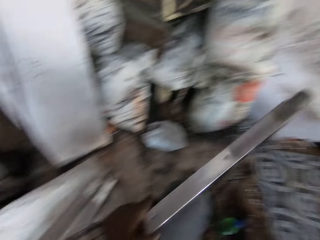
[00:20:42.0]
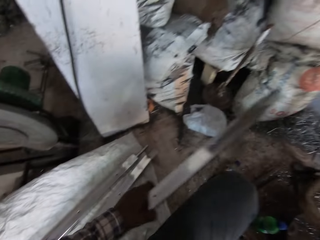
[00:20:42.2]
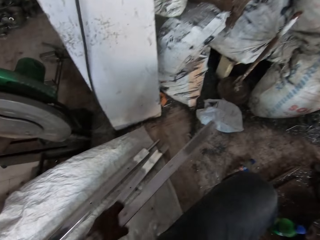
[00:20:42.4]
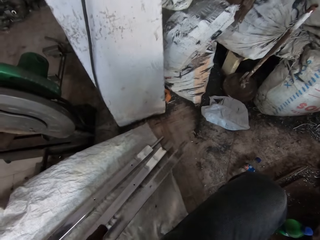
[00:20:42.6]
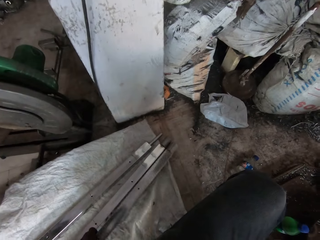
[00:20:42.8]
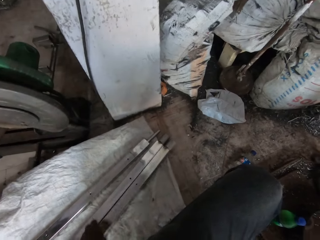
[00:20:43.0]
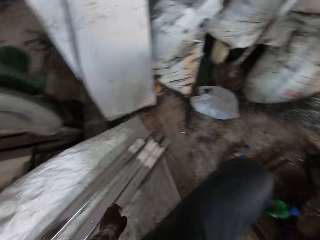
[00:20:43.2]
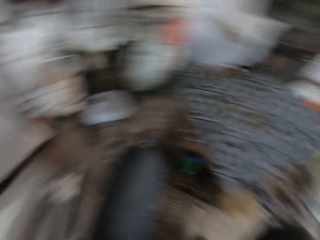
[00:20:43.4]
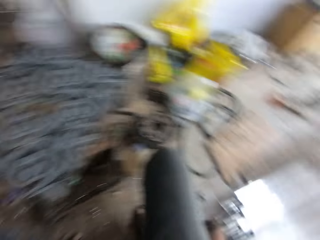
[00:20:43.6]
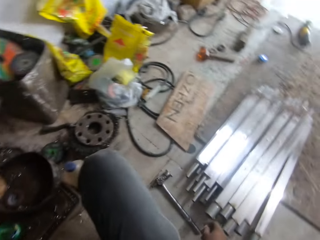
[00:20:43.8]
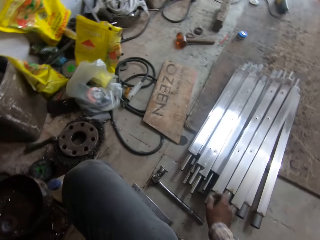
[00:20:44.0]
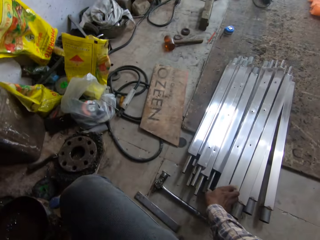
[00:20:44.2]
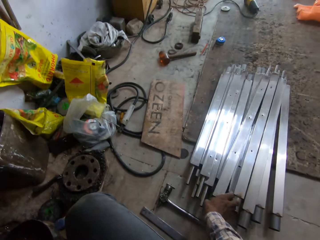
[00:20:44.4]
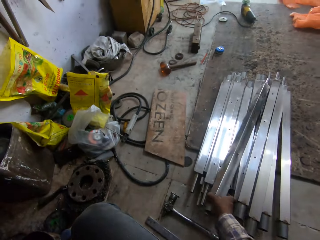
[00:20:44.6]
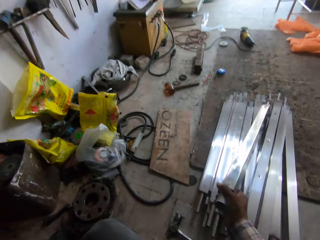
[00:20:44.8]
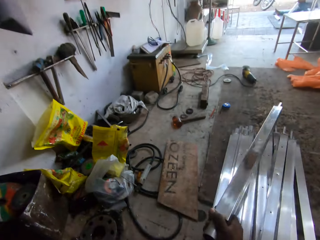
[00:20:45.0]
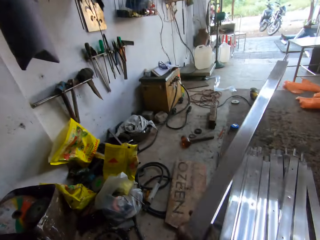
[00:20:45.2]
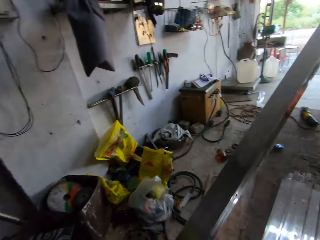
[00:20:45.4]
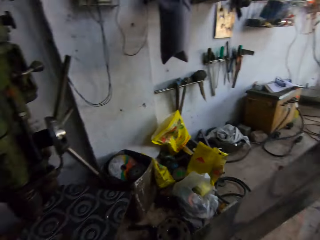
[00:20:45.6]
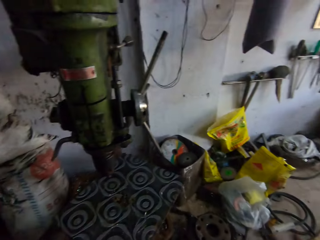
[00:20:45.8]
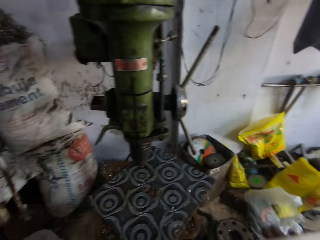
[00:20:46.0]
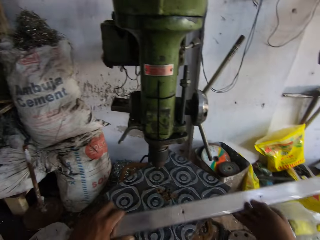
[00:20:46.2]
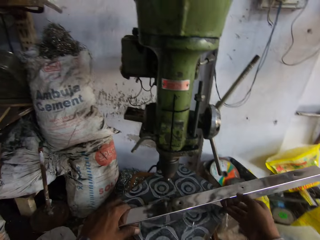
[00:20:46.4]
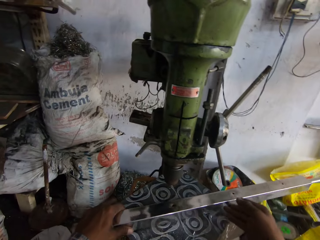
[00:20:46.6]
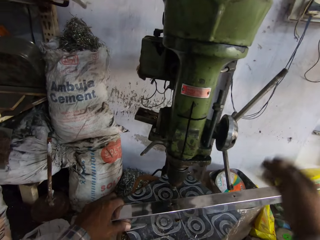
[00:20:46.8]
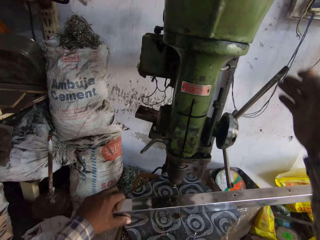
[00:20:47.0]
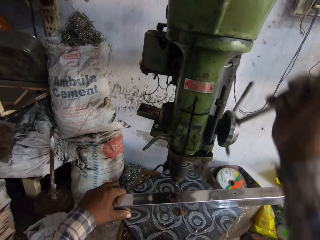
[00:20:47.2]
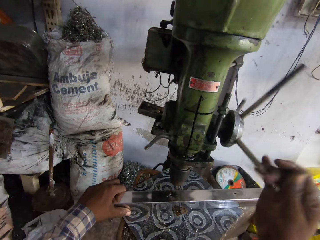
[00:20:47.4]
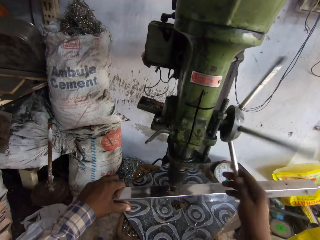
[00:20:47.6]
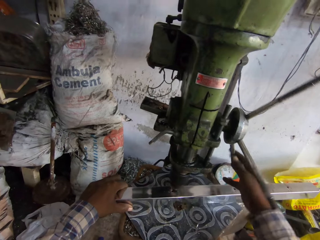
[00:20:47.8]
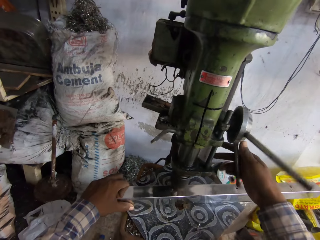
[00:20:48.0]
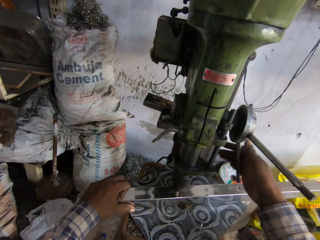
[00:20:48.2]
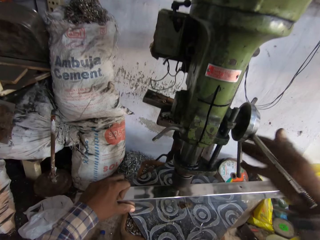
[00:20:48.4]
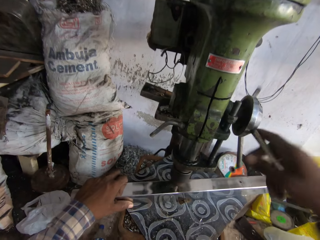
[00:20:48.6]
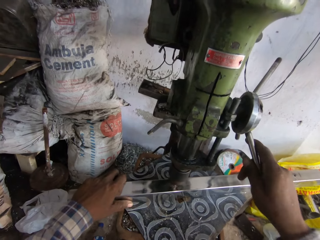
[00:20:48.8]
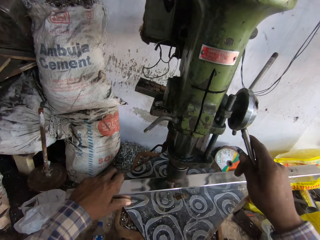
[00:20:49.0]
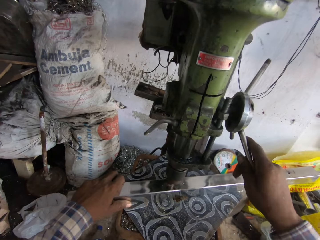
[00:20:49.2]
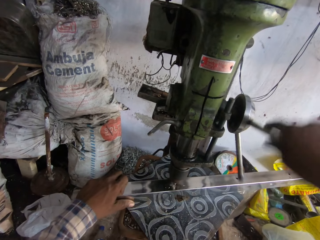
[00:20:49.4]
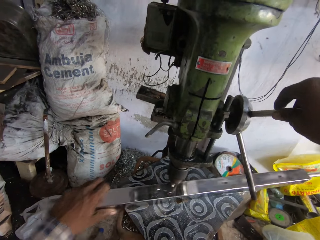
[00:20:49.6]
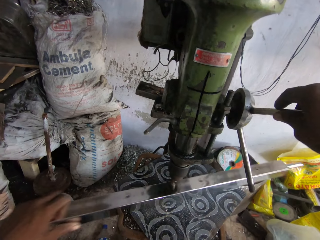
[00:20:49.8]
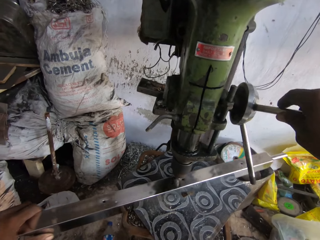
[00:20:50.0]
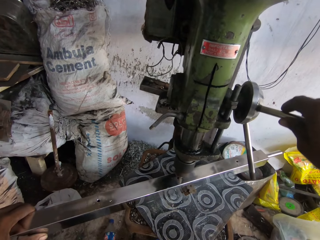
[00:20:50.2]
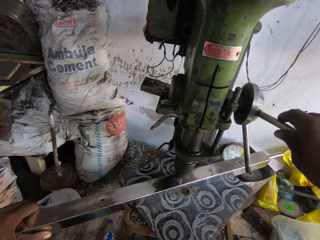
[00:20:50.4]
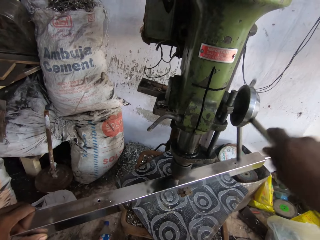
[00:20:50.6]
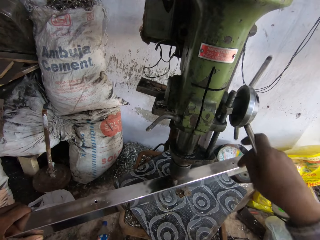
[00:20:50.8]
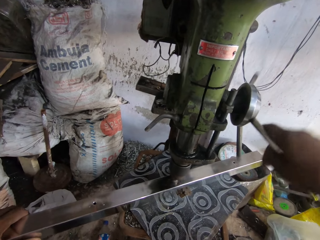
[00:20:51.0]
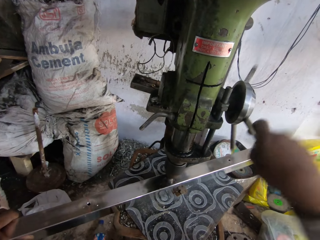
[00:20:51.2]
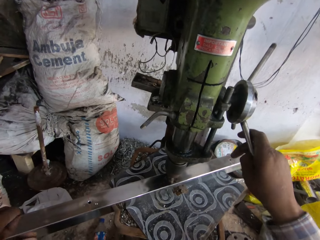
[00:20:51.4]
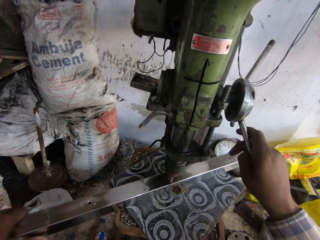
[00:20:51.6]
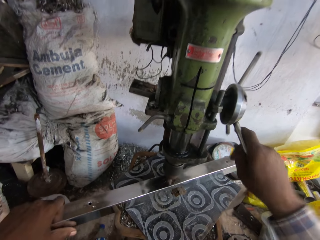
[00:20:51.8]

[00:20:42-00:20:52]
The camera wearer moves the metal and holds the wheel up. He drops the metal rod on the ground or sack with his left hand. He looks around. He picks a metal rod from the ground with his right hand. He drops the metal rod on the table or mat with his left hand. He moves his hand up. He moves the wheel. He turns the quill feed on the drill with his right hand. He drills holes on the metal. He moves the metal rod on the table with his left hand. He turns the quill feed on the drill with his right hand.

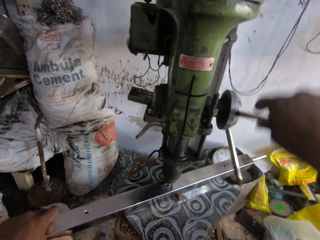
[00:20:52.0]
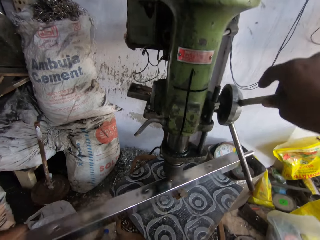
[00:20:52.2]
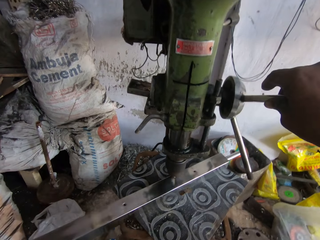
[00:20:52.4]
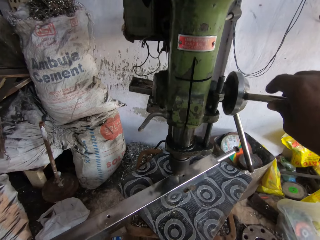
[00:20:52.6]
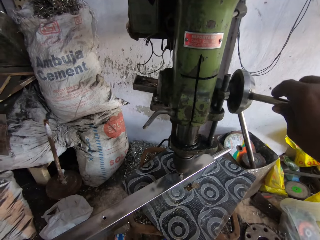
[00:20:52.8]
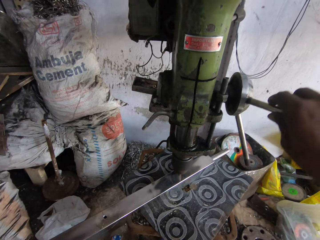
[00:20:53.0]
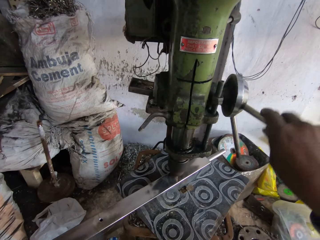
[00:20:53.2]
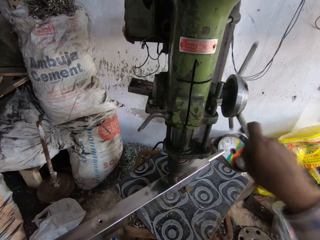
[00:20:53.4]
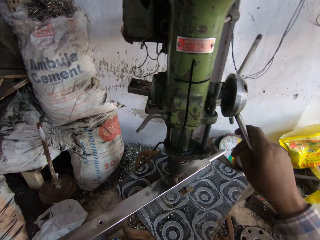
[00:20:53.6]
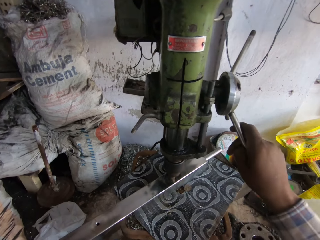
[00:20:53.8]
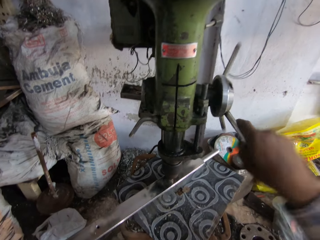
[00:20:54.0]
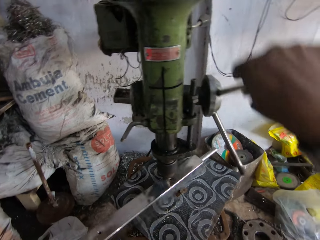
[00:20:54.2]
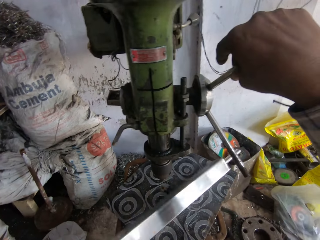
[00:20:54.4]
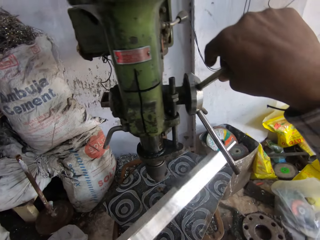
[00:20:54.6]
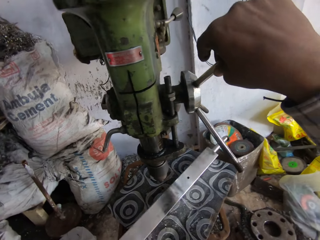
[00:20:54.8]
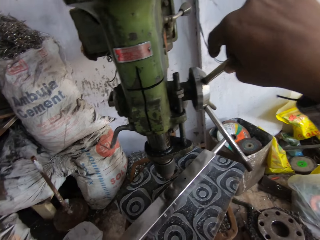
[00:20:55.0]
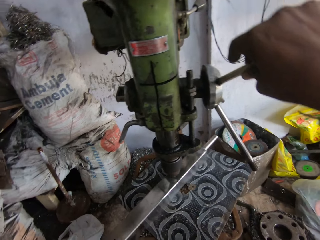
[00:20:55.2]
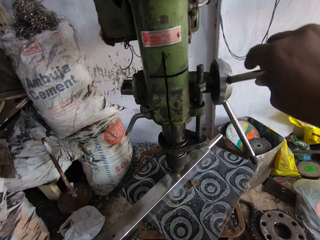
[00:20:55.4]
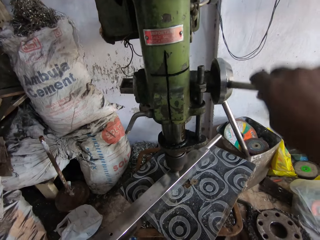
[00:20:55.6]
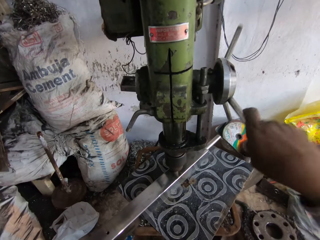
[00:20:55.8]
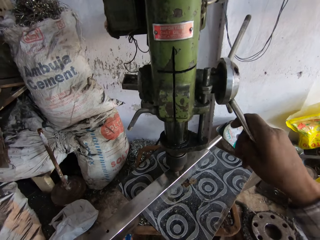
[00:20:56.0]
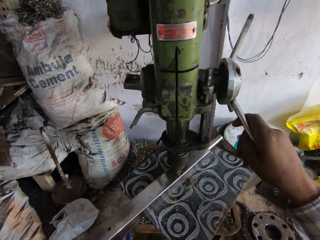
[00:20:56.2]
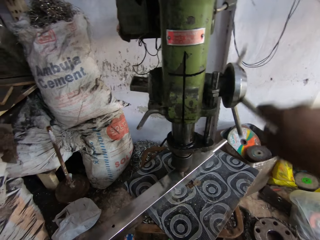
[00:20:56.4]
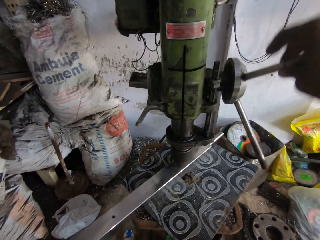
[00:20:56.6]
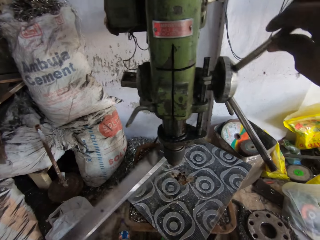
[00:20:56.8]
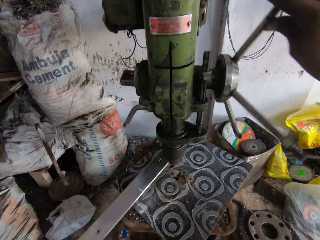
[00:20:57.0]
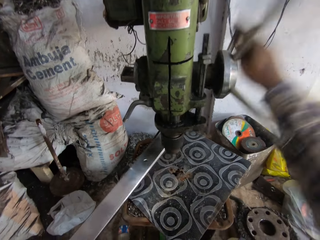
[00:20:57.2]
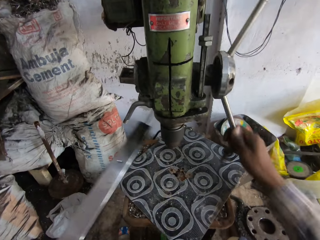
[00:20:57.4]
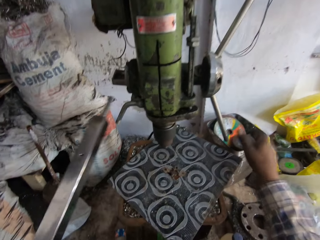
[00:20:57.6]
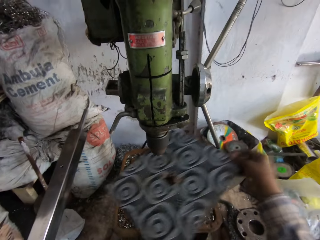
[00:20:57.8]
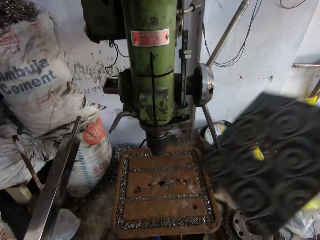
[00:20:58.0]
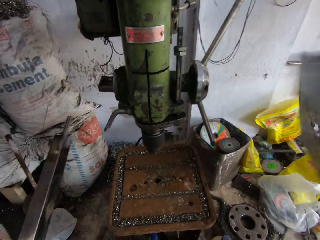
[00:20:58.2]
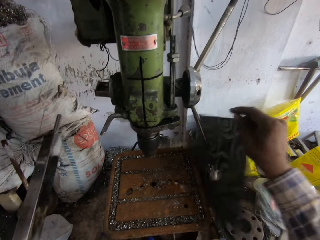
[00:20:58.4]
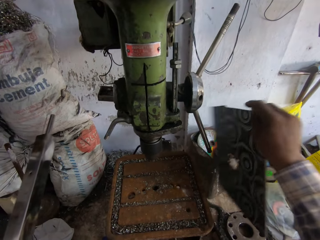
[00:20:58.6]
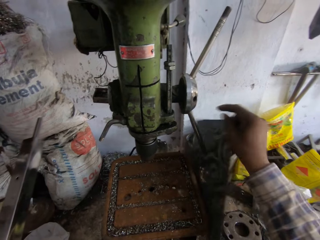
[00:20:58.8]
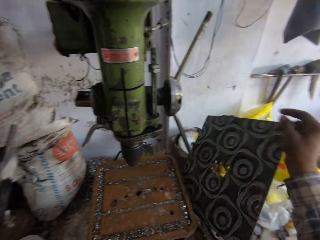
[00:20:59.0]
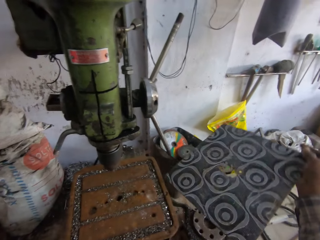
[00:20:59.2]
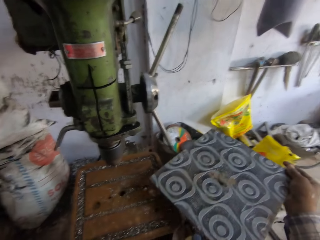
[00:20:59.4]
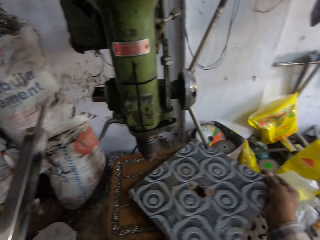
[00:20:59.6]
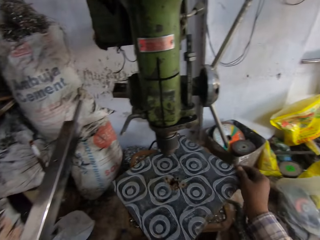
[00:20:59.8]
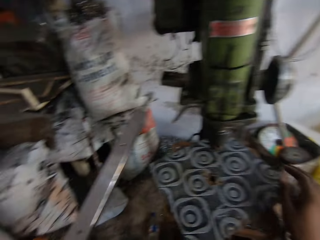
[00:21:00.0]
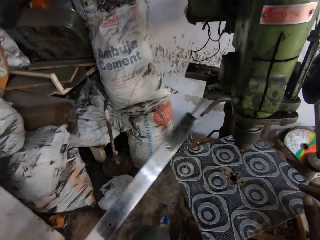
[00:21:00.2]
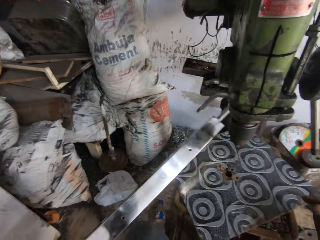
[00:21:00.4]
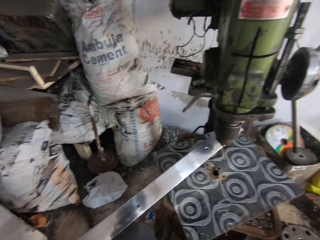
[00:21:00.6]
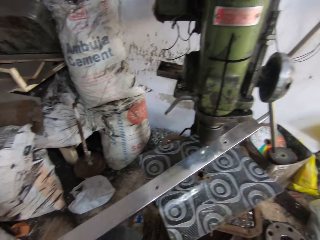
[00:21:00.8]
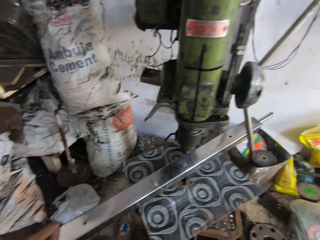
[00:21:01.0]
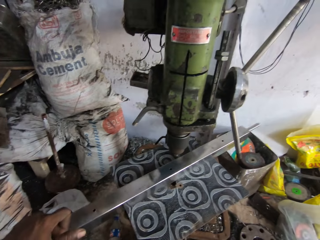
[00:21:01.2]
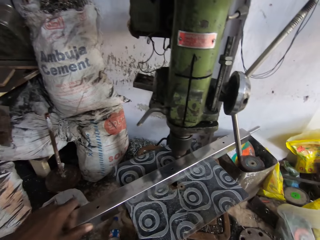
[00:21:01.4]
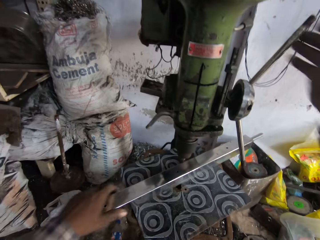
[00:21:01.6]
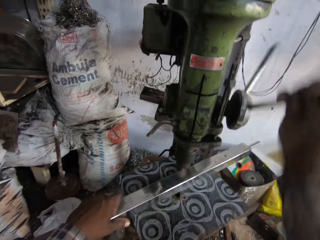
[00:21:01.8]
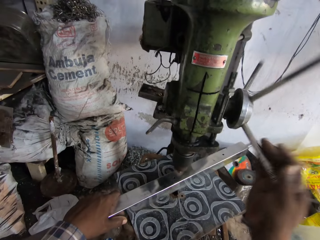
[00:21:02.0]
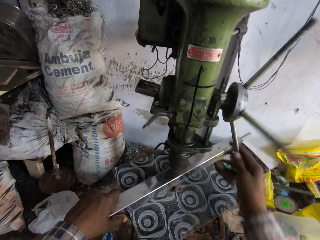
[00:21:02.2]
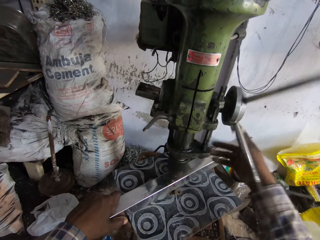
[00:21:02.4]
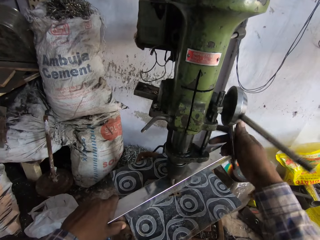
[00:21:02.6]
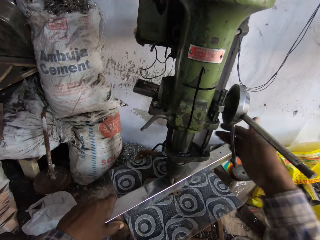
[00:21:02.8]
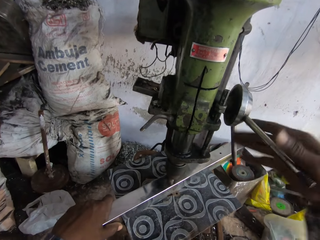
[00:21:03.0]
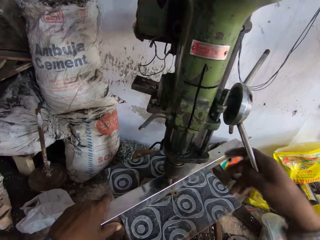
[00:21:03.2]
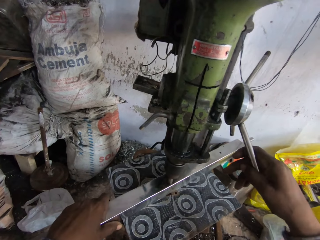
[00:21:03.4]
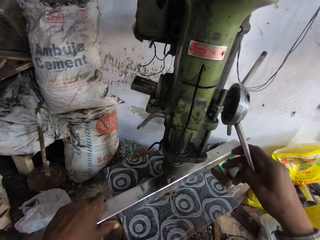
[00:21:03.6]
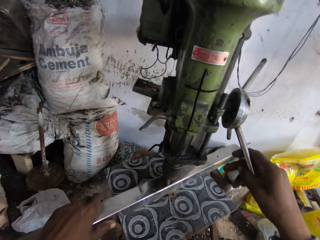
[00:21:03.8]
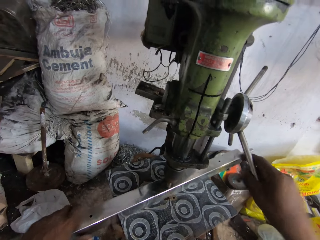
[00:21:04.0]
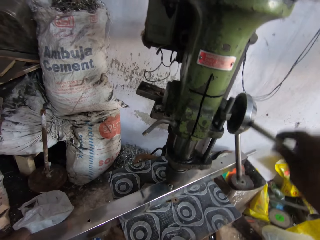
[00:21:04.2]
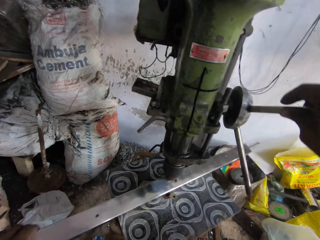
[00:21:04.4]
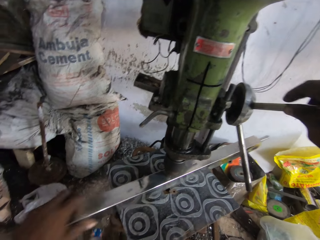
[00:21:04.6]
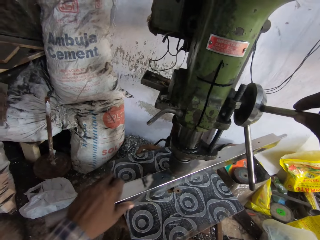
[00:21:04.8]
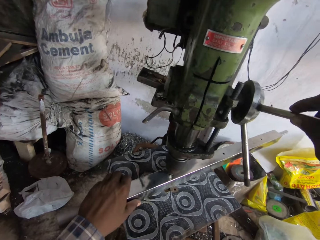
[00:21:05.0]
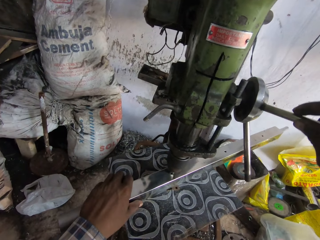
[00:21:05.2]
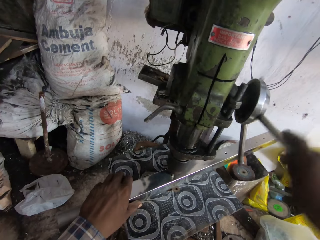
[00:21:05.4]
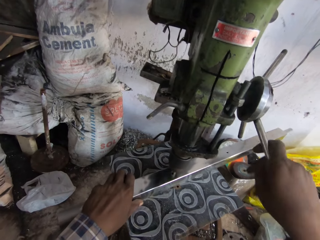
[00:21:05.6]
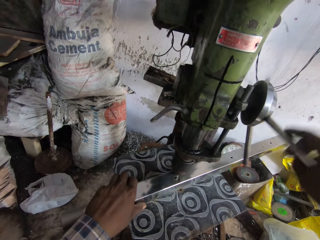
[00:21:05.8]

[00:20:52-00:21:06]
The camera wearer moves the metal rod on the table with his left hand. He turns the quill feed on the drill with his right hand. He flips the metal rod on the table with his left hand. He turns the quill feed on the drill with his right hand. He drills holes on the metal. He picks the metal rod from the table with his left hand. He moves his hand down. He removes the table top from the table with his right hand. He hits the table top on the drill press with his right hand. He places the table top on the table with his right hand. He moves his hand and moves the metal. He places the metal rod on the table with his left hand. He moves the wheel. He turns the quill feed on the drill with his right hand. He drills holes on the metal. He moves the metal rod on the table with his left hand.
